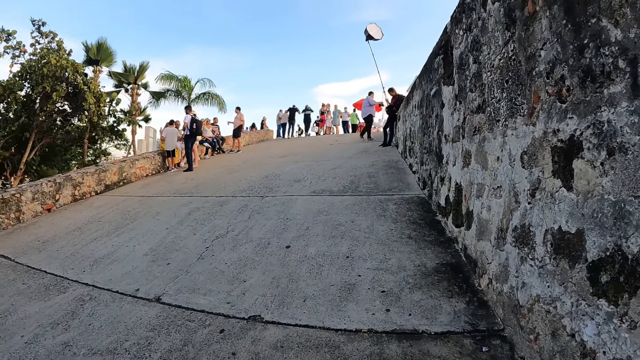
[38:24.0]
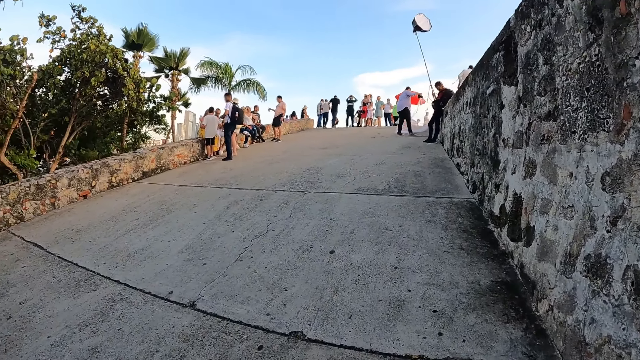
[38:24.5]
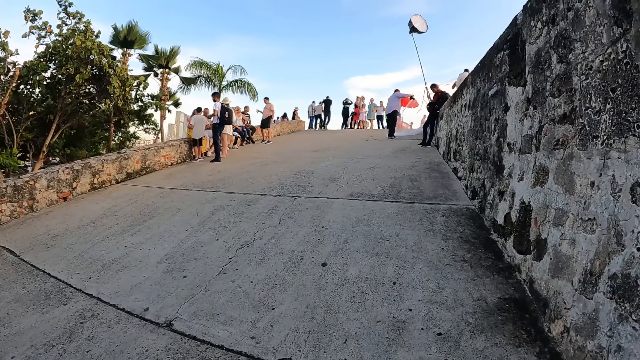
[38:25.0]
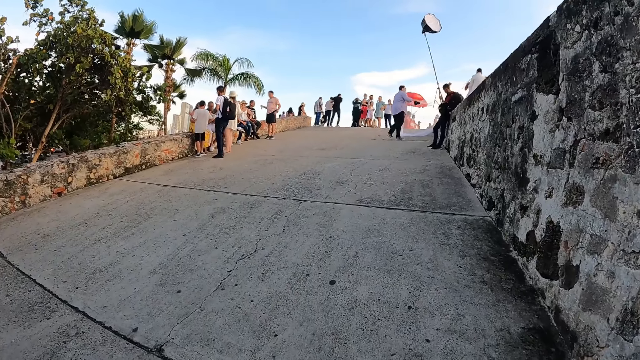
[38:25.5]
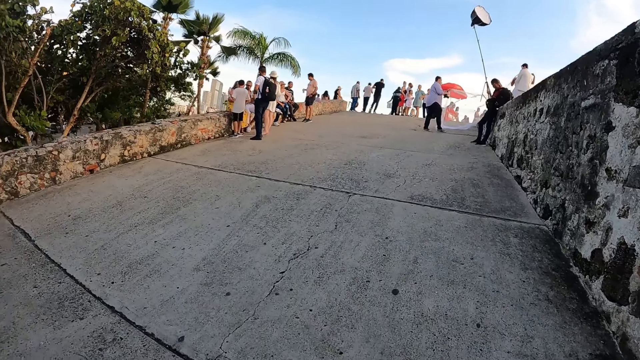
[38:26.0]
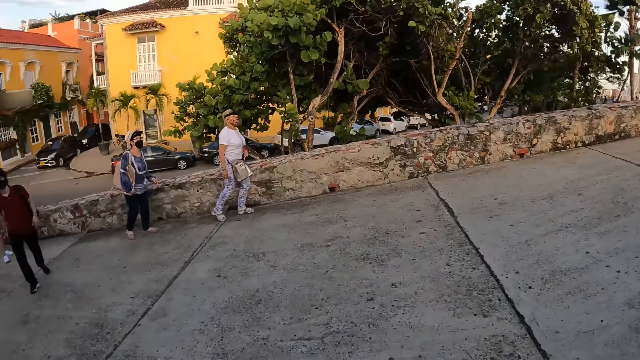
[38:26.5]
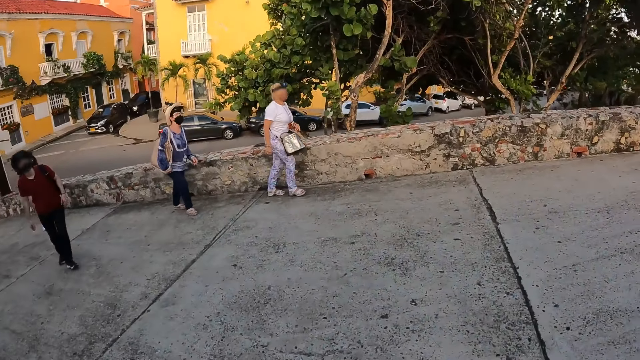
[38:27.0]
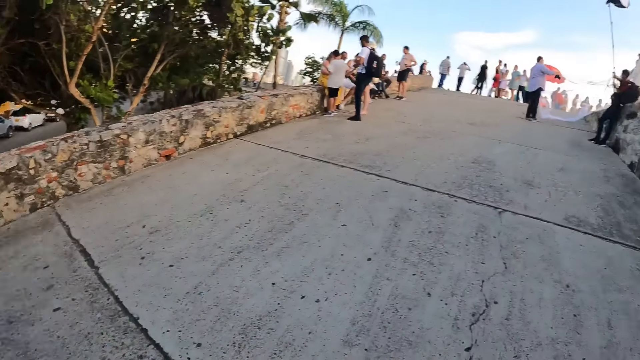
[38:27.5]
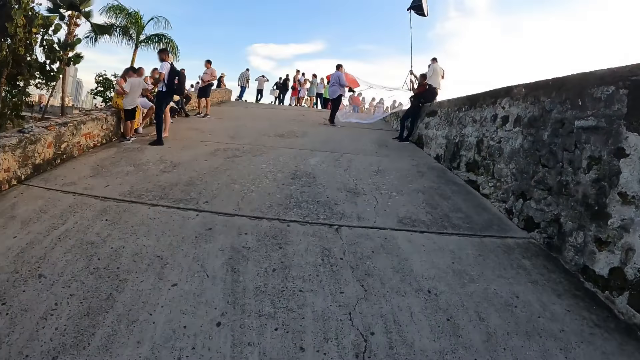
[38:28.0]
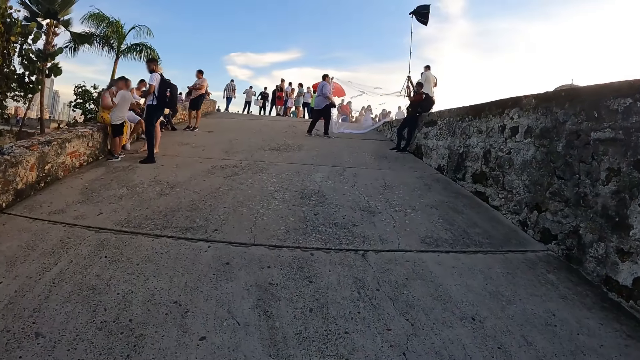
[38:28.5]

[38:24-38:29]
The camera wearer walks on the bridge.

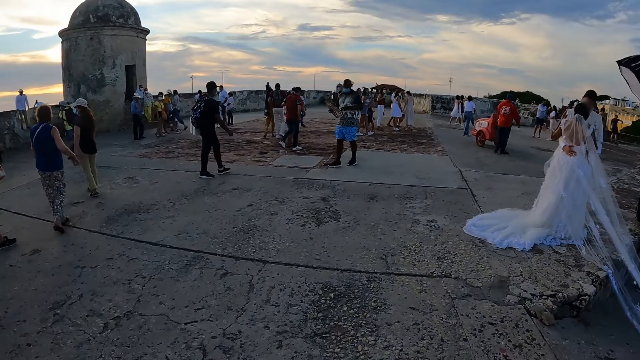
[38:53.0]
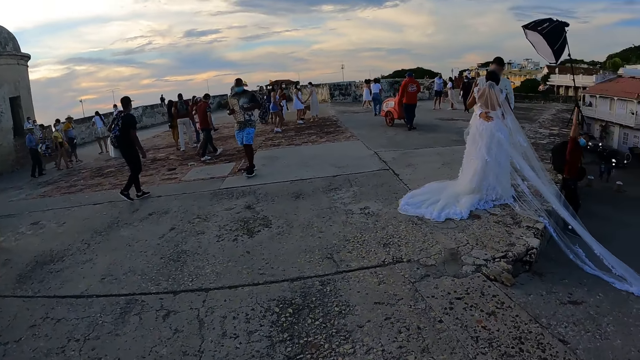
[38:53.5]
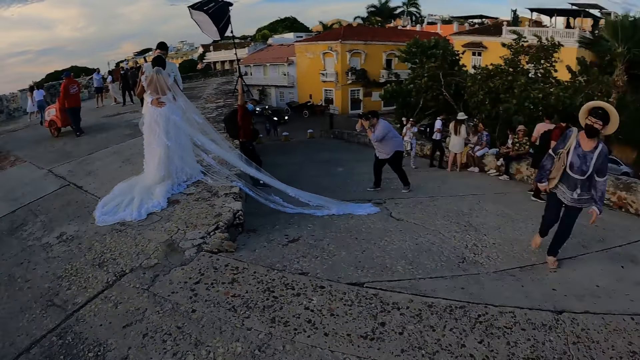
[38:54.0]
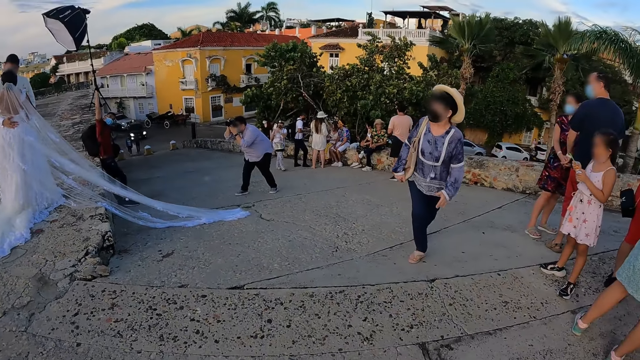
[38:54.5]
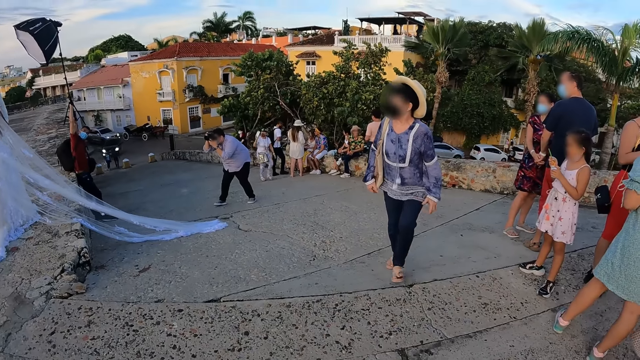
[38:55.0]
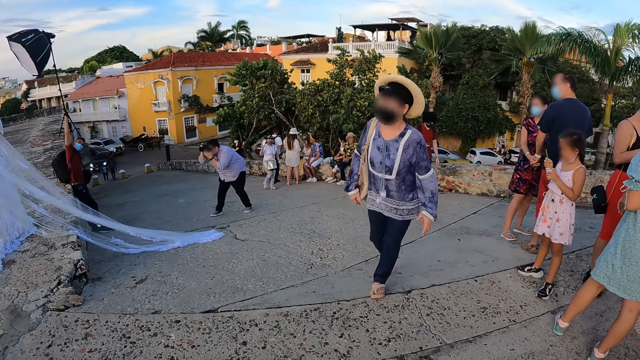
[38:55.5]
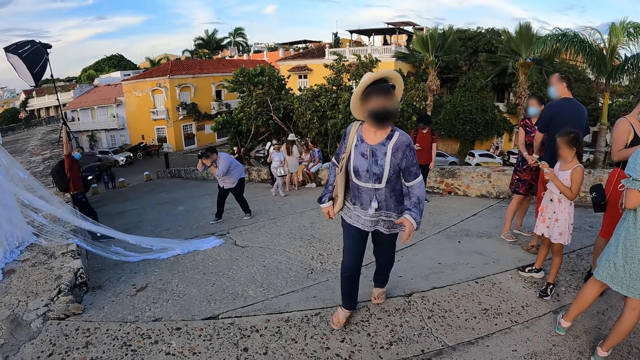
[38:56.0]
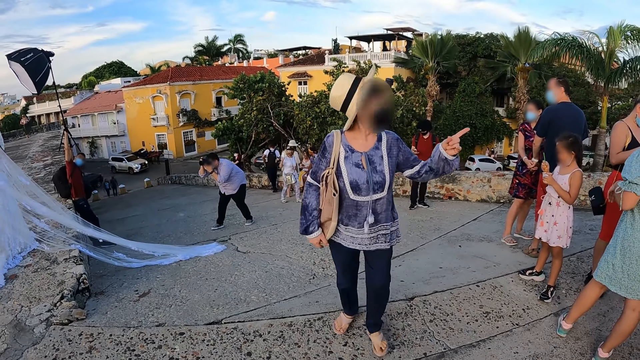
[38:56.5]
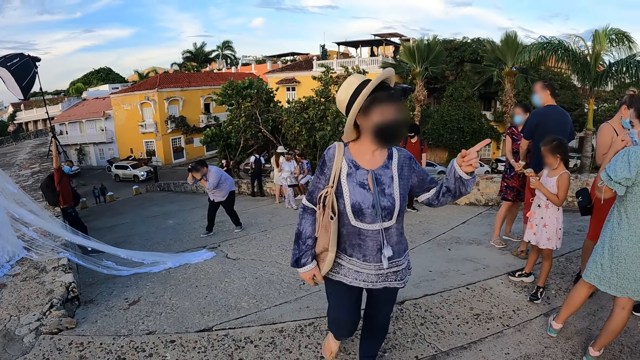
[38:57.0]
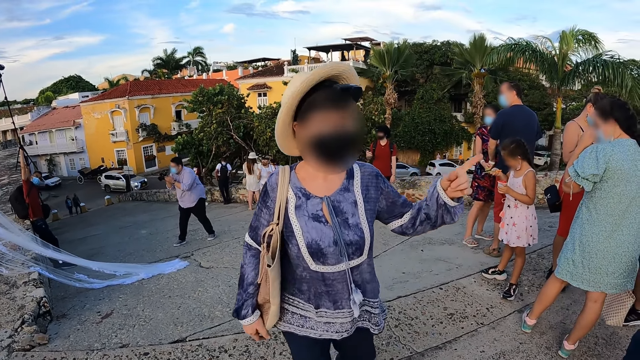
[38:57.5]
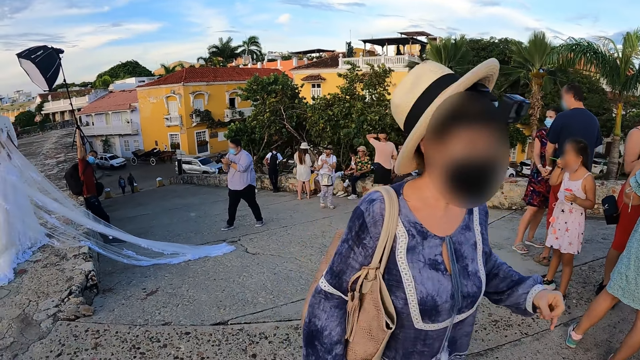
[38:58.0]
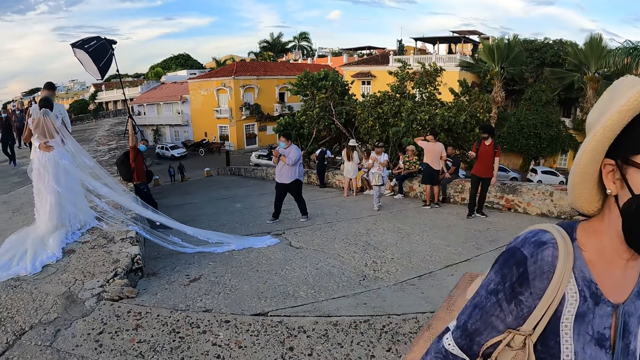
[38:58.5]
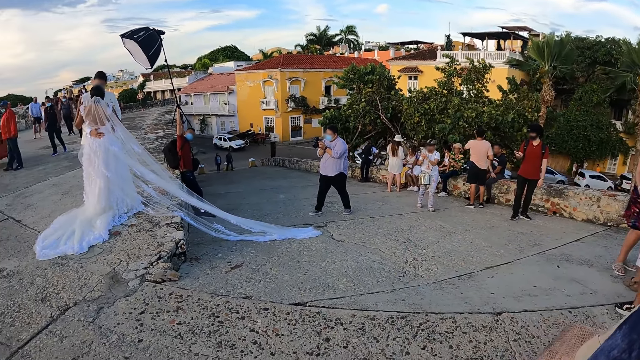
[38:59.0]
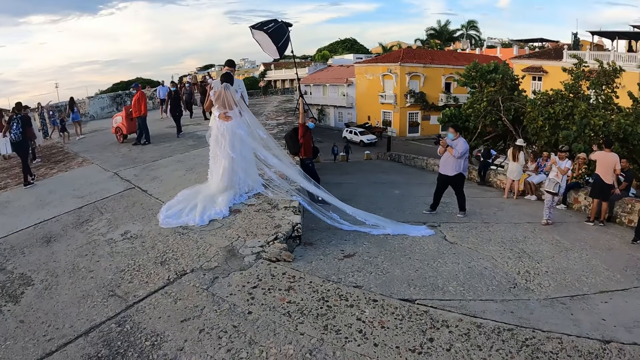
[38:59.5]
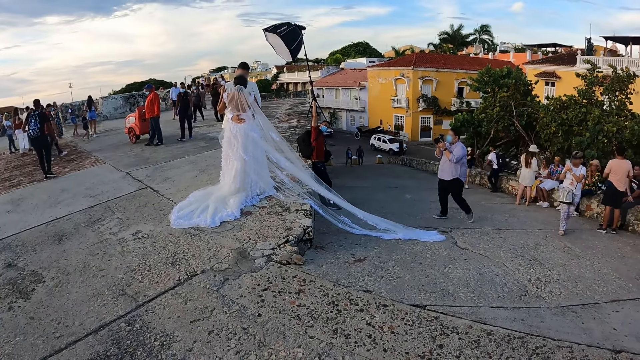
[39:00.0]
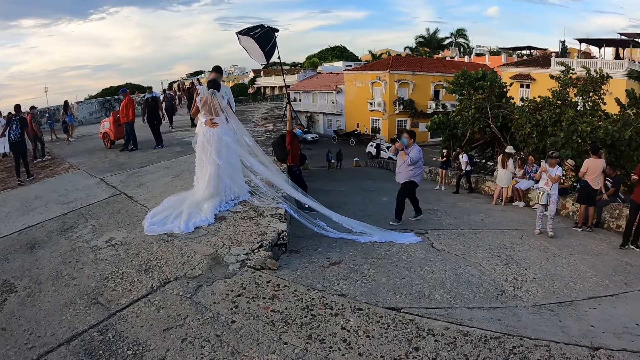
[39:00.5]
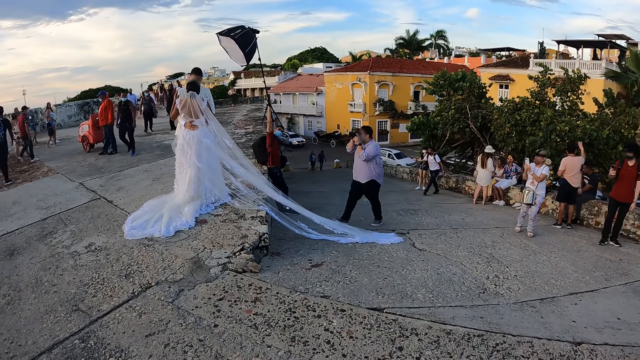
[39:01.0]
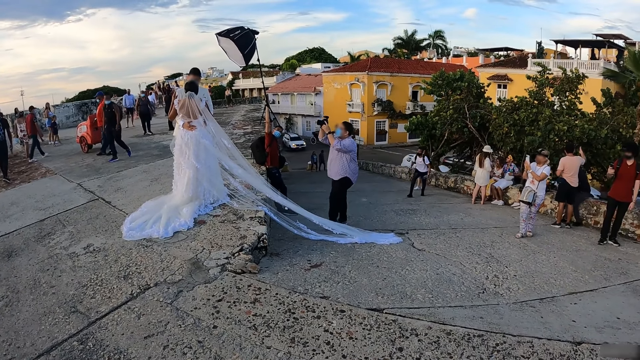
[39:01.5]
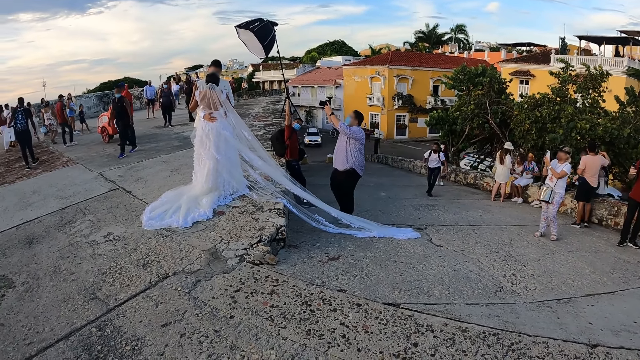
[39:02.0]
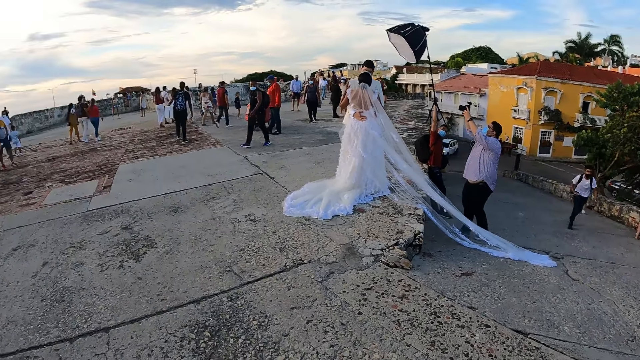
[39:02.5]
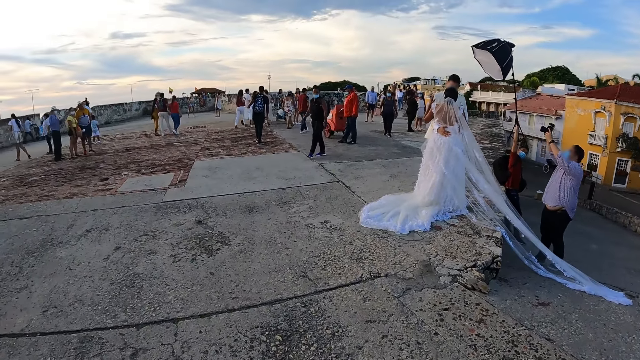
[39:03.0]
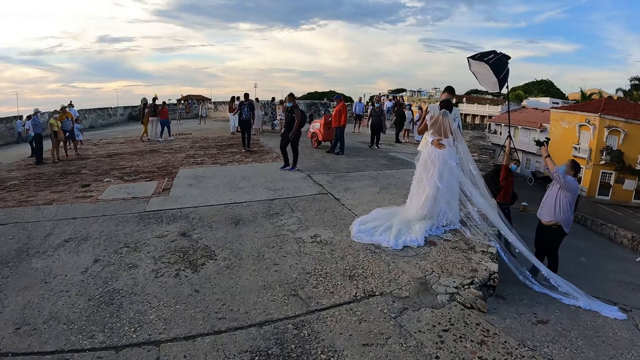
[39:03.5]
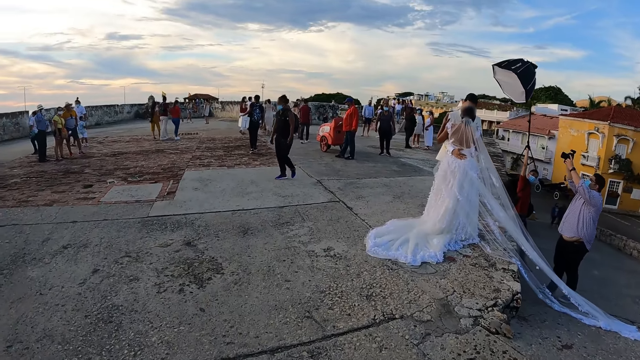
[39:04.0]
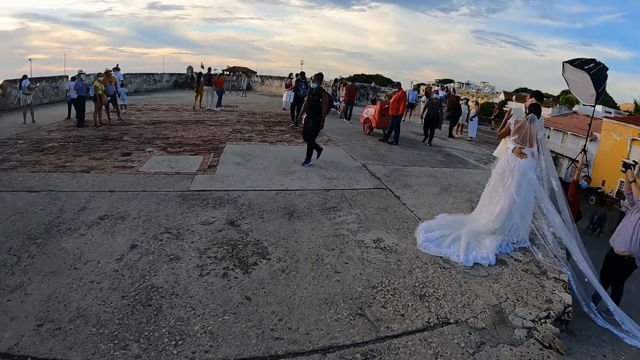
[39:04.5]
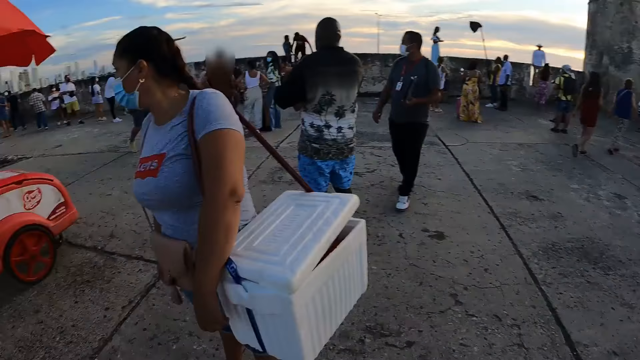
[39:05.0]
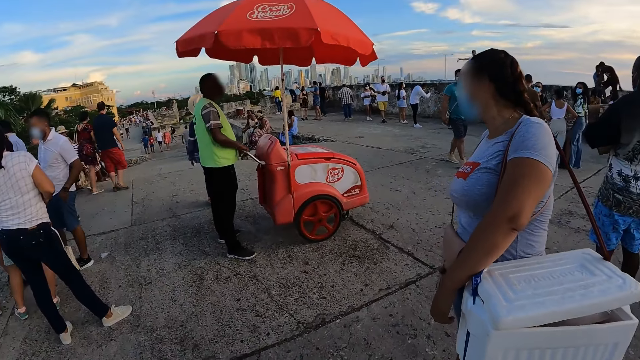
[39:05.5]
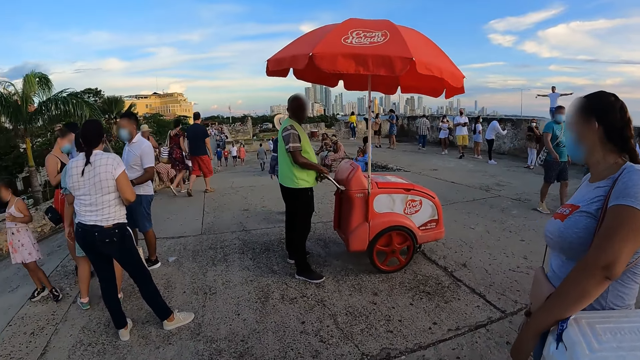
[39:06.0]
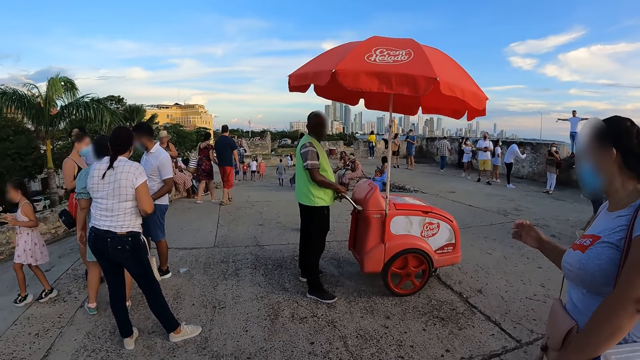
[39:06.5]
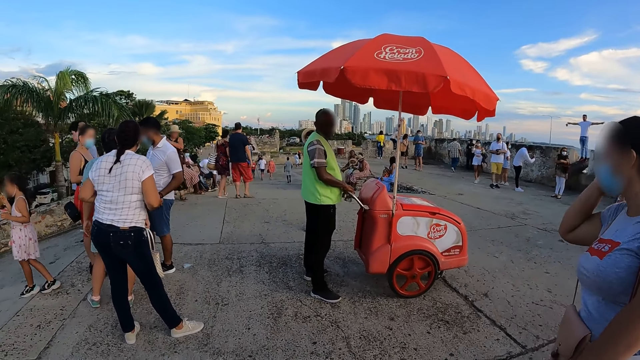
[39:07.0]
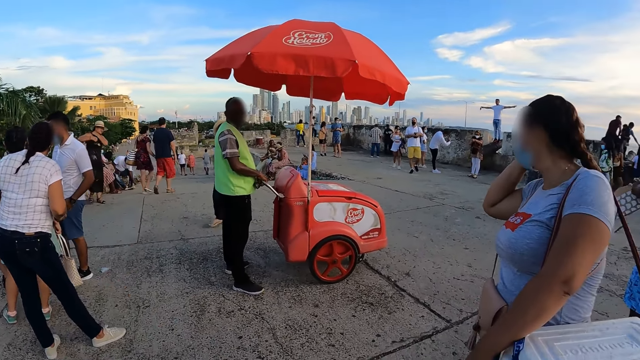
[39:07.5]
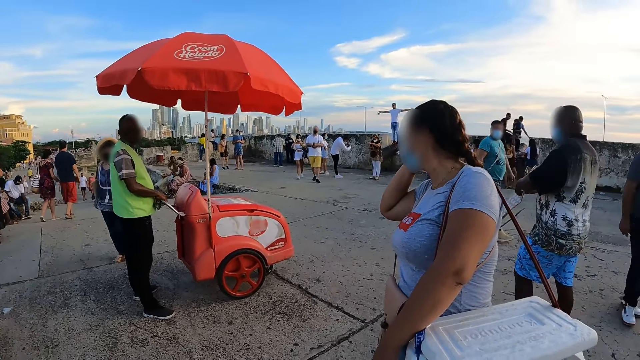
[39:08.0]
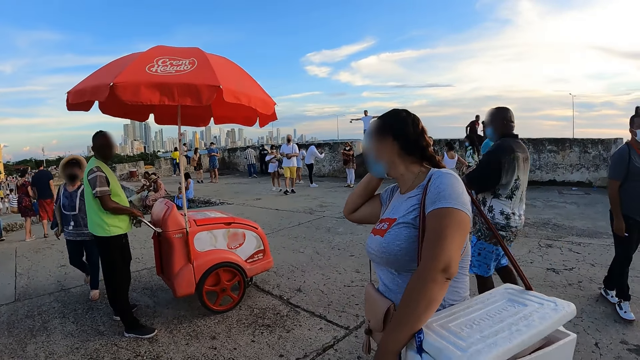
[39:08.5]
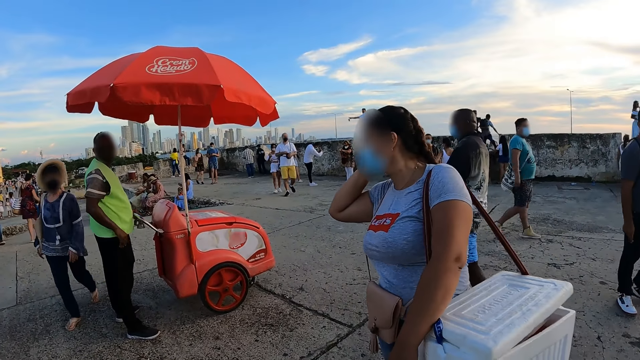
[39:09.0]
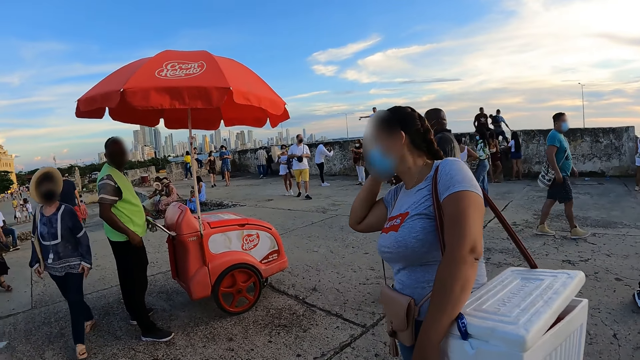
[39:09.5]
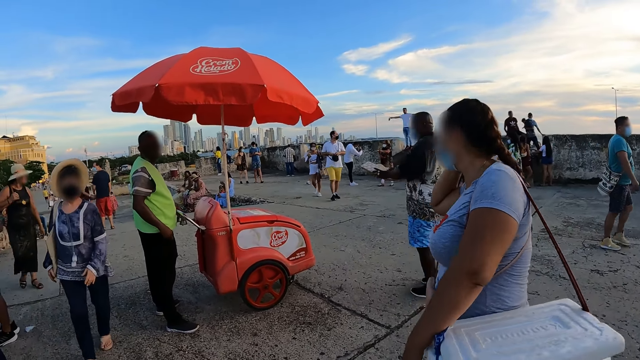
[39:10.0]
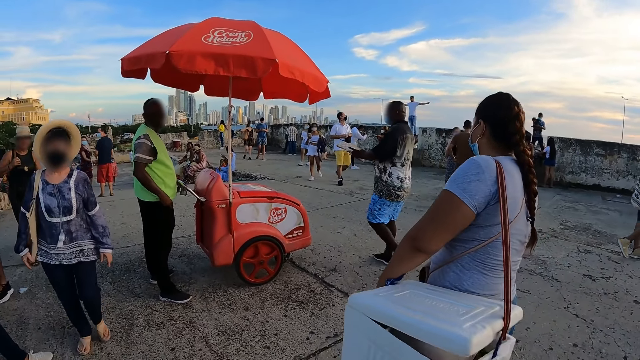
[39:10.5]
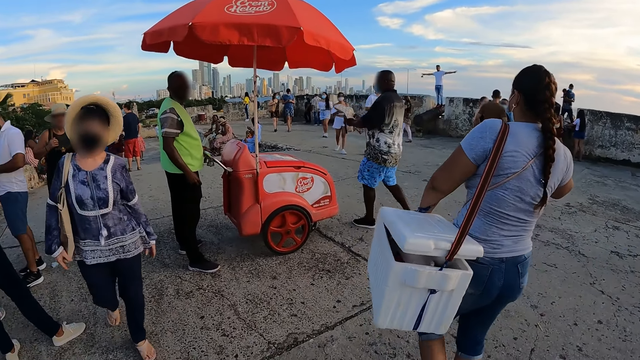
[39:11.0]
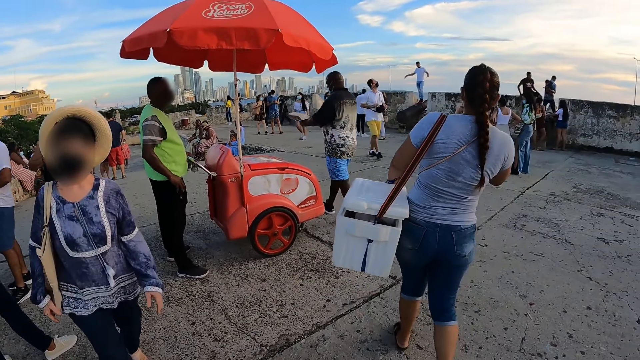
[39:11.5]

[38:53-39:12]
The camera wearer looks around the bridge. A woman gesticulates with her left hand. The camera wearer talks to a man. Another woman operates the phone with both hands. The camera wearer looks around the bridge. He gesticulates with his left hand. He talks to the man.
